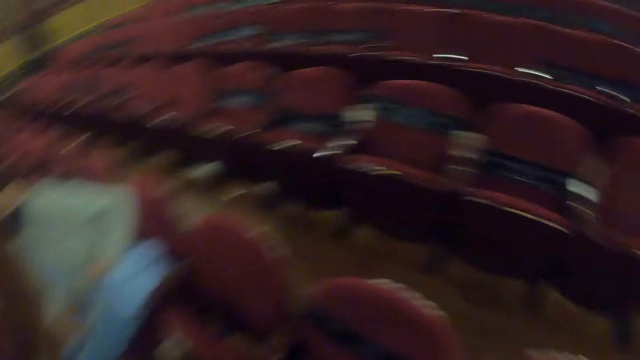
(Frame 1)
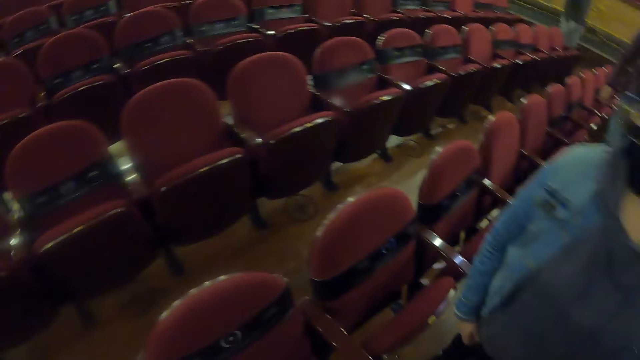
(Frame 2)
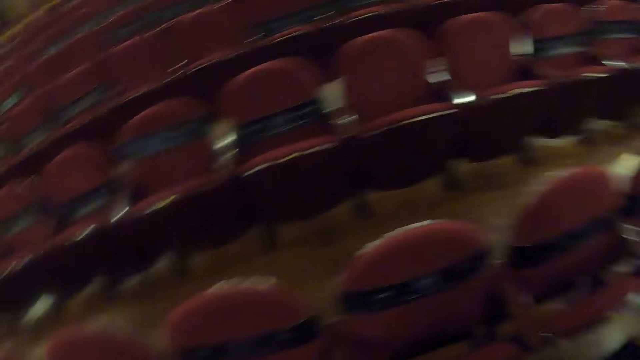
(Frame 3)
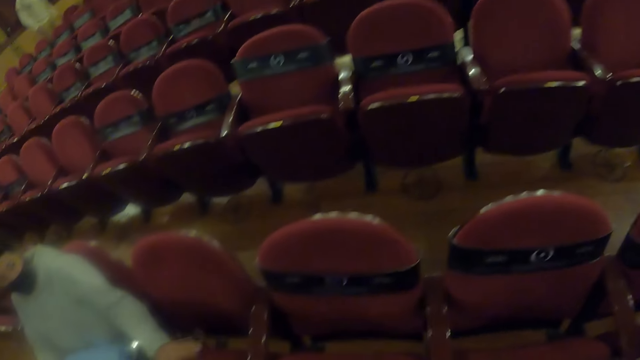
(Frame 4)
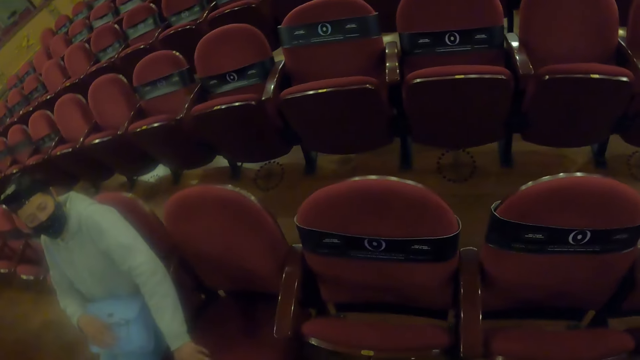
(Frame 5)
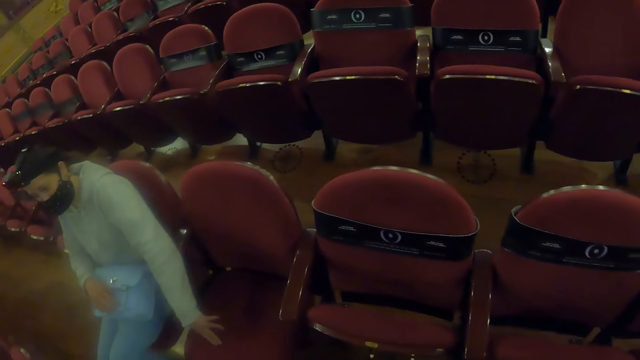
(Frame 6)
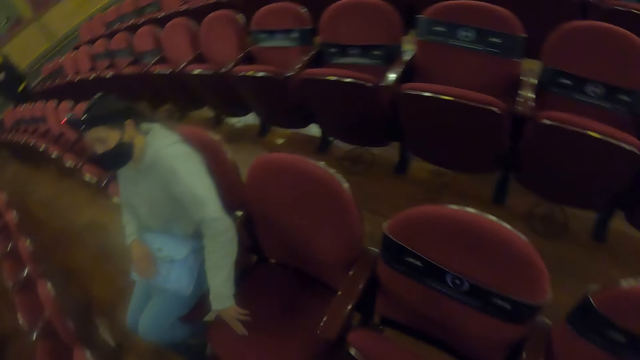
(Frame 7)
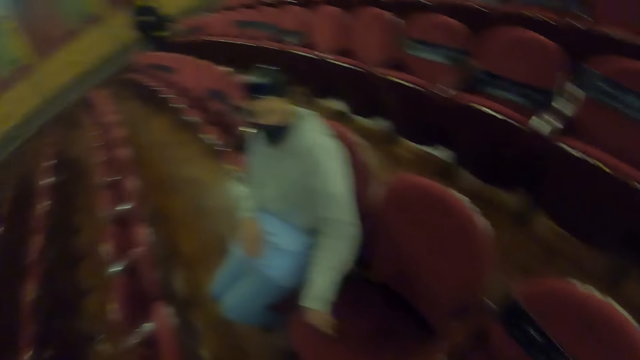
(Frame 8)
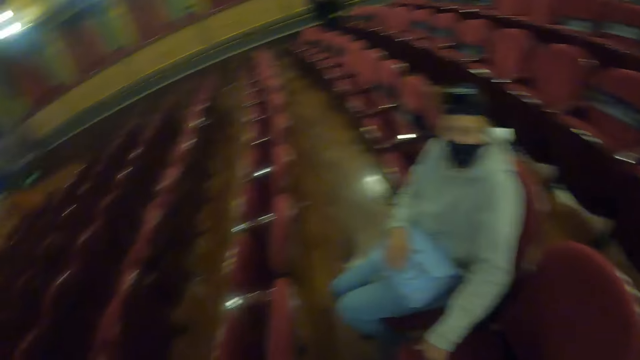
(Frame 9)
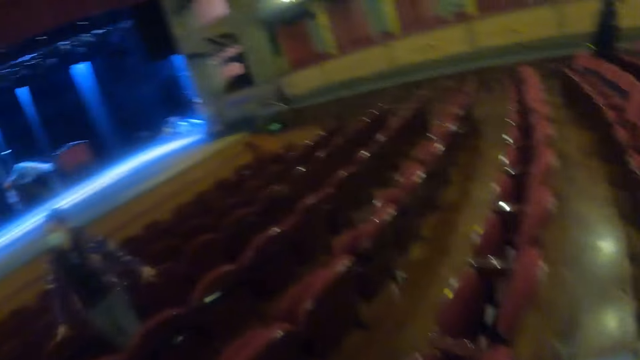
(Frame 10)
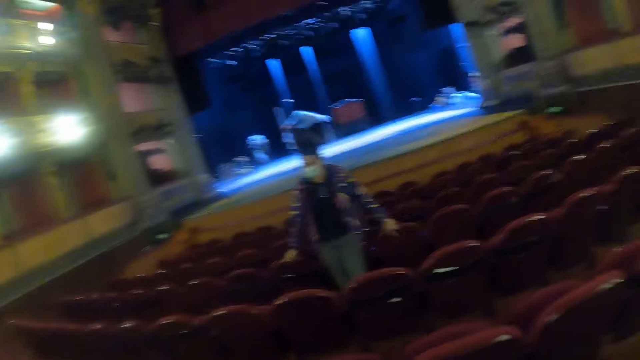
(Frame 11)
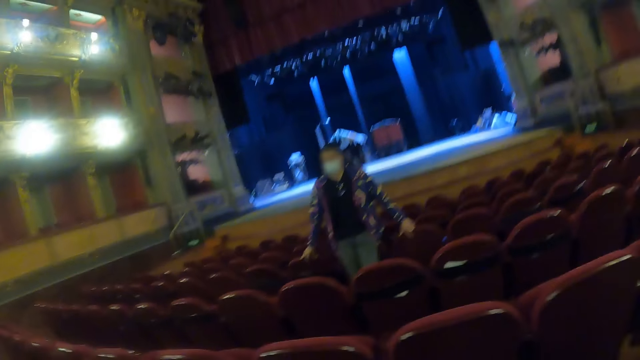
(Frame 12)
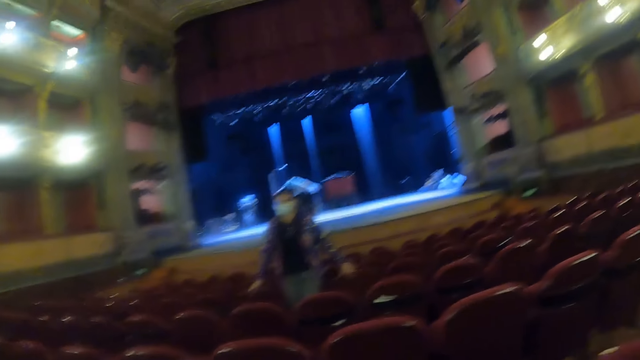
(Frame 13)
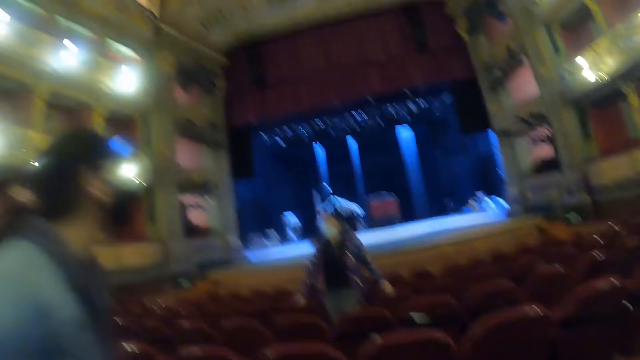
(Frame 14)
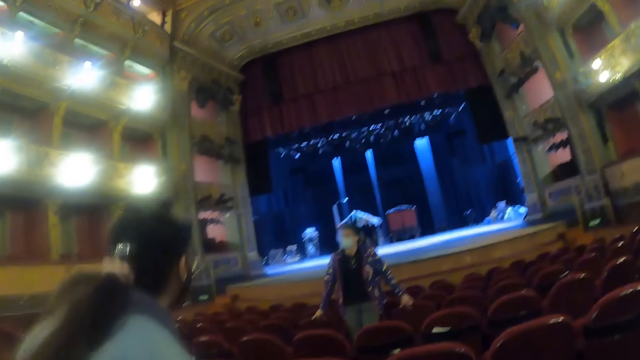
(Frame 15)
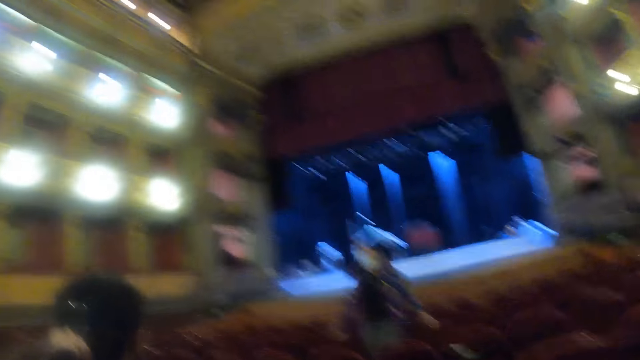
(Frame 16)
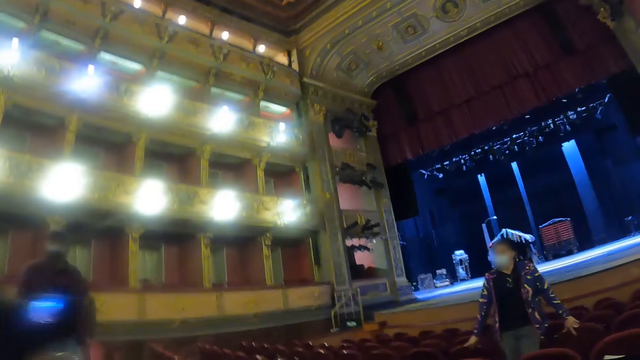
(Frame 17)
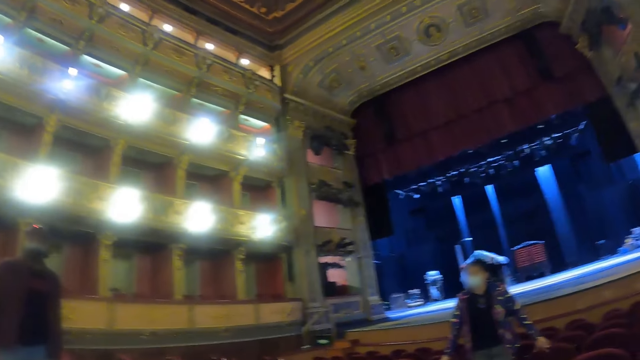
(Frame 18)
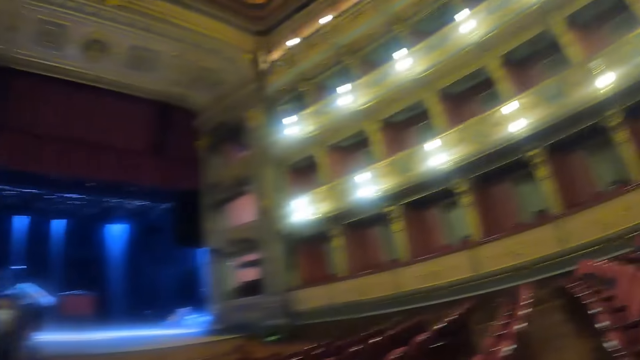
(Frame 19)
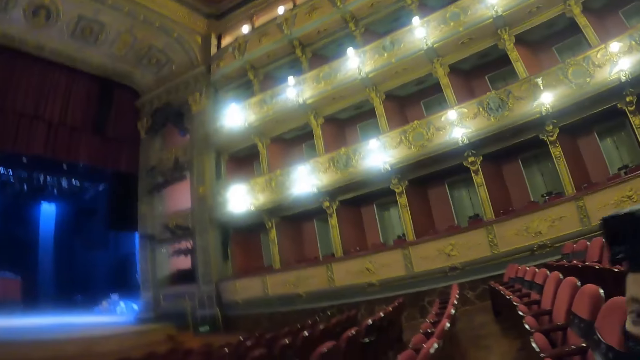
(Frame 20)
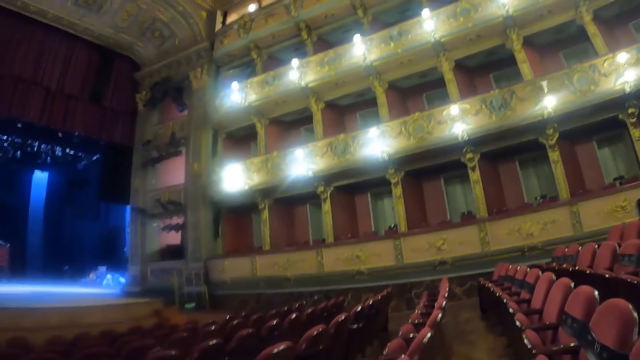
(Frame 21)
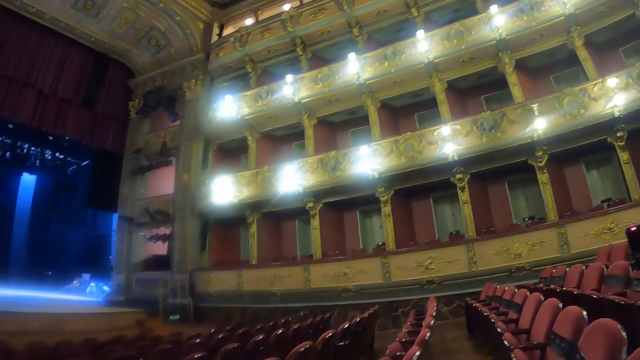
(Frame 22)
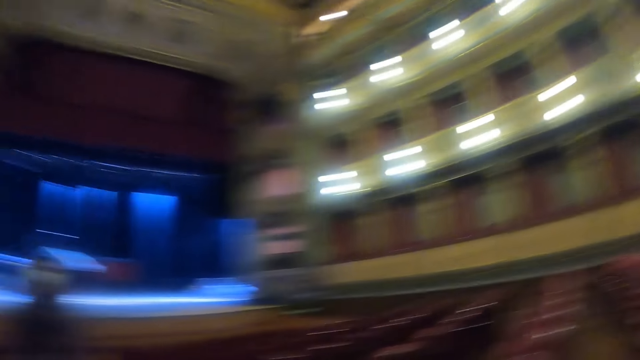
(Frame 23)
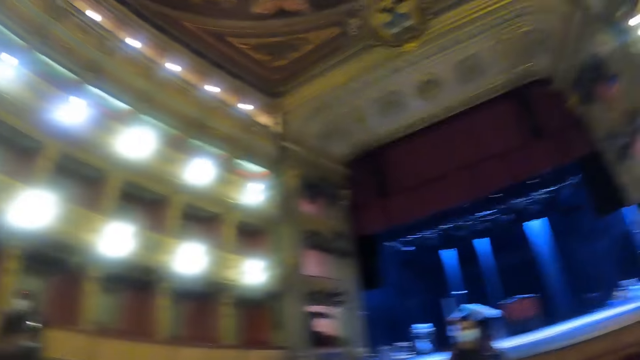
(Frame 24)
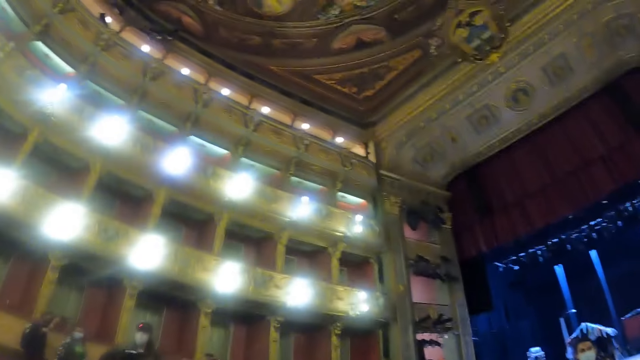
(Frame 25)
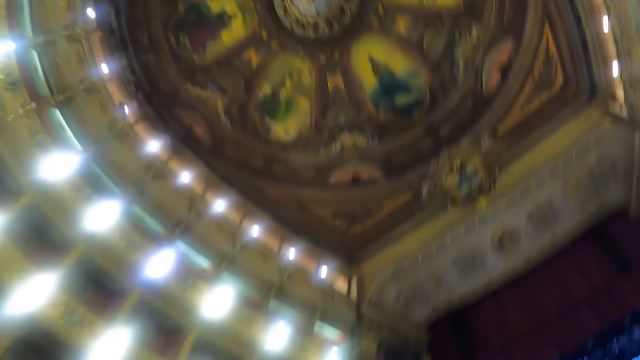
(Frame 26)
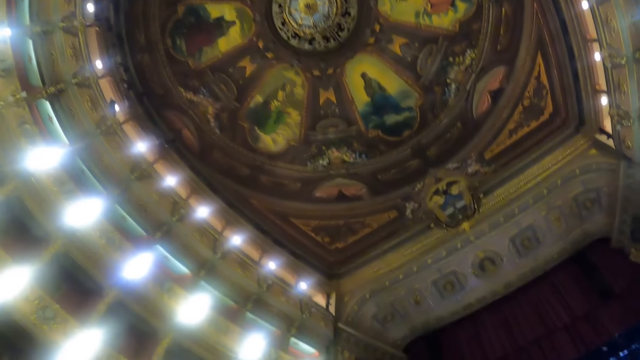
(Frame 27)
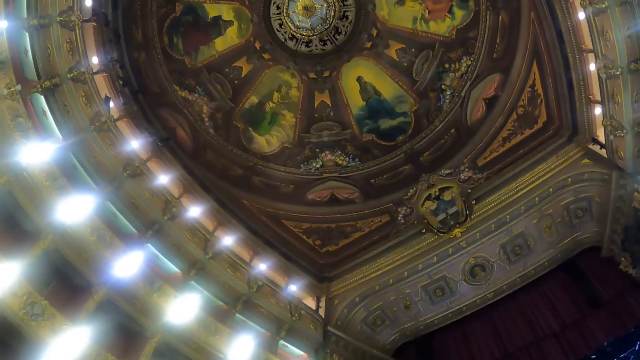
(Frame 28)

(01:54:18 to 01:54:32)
The camera wearer looks around. They sit down. They look around the room.

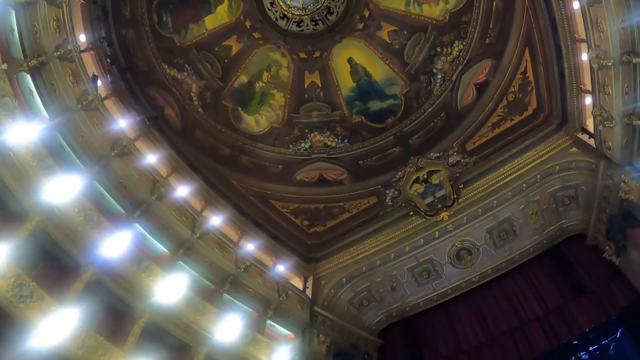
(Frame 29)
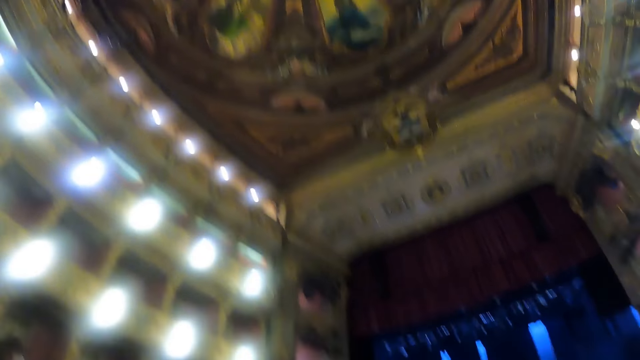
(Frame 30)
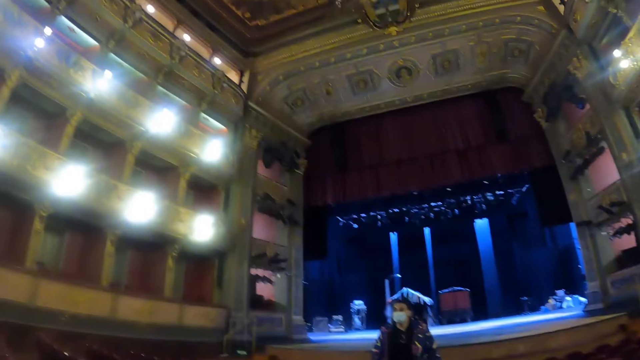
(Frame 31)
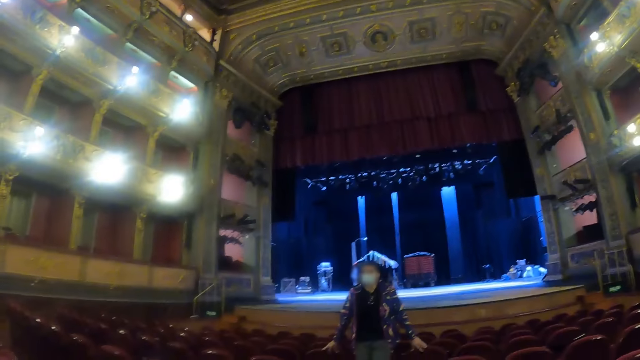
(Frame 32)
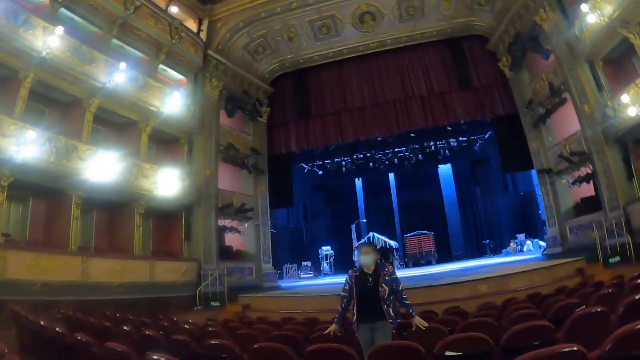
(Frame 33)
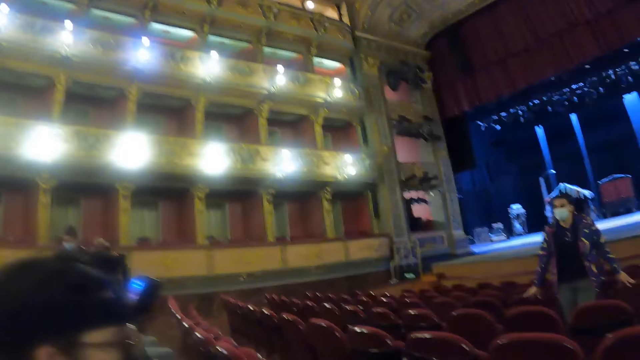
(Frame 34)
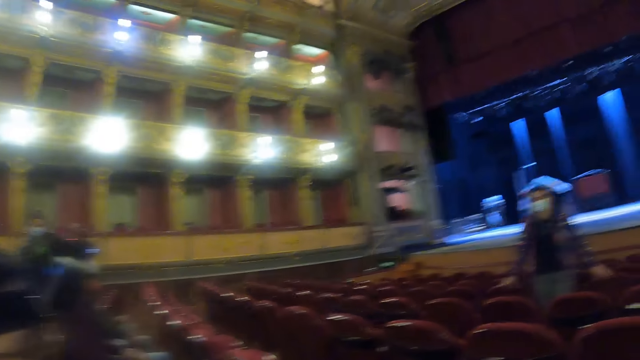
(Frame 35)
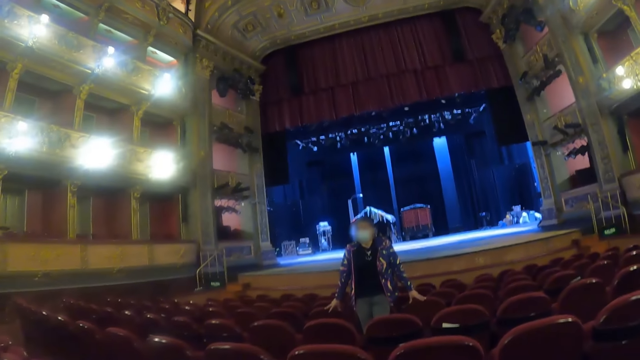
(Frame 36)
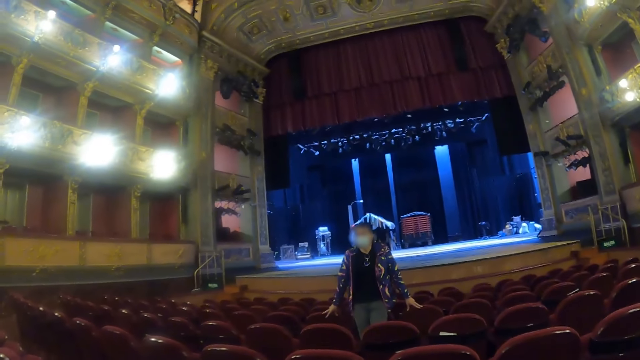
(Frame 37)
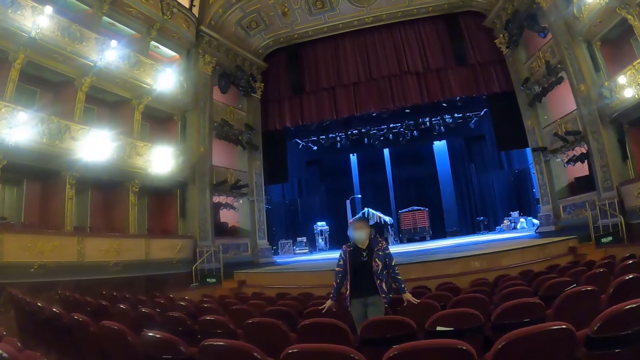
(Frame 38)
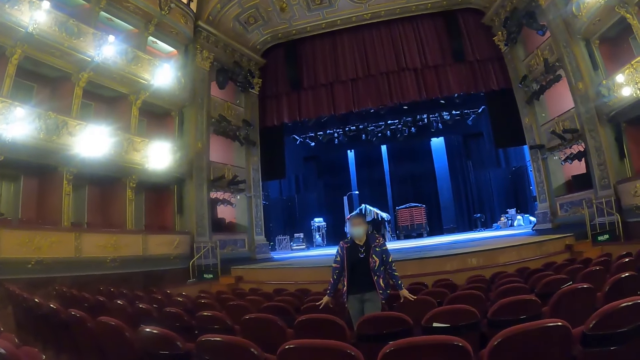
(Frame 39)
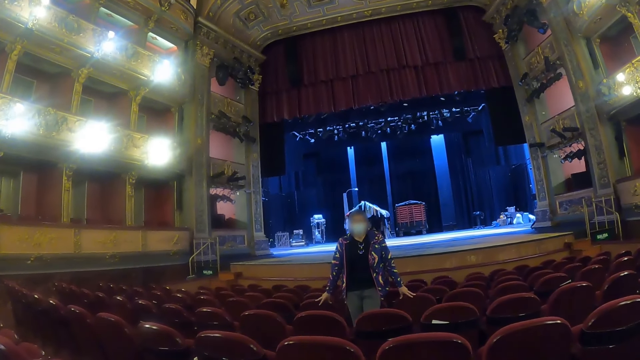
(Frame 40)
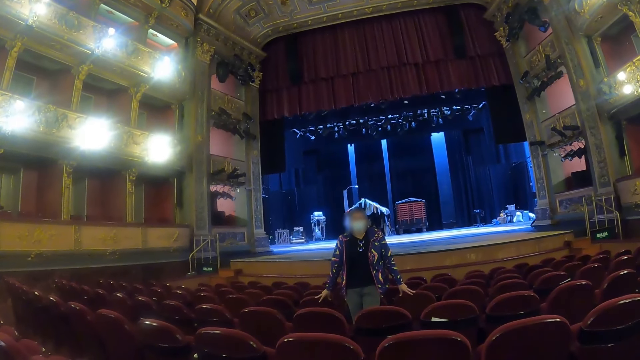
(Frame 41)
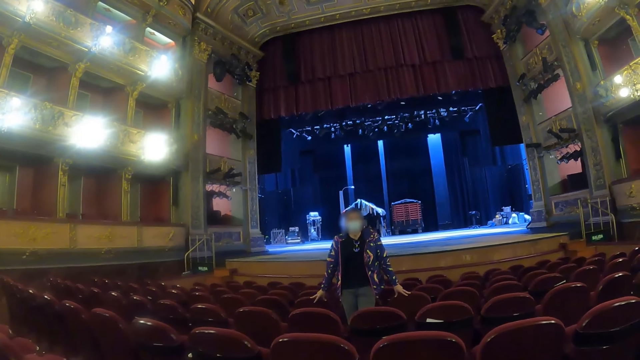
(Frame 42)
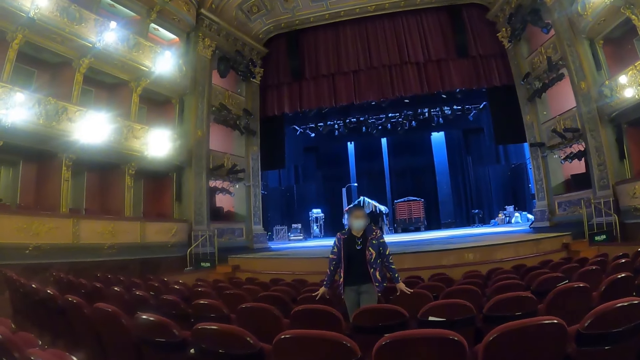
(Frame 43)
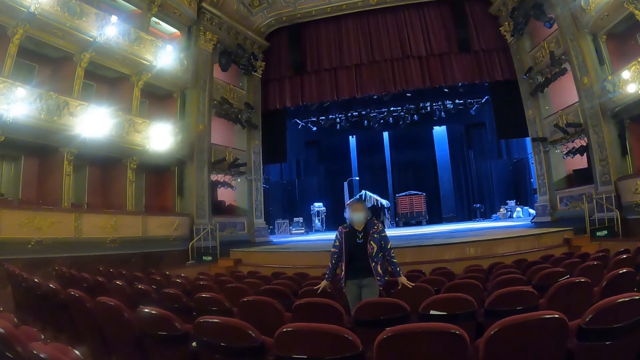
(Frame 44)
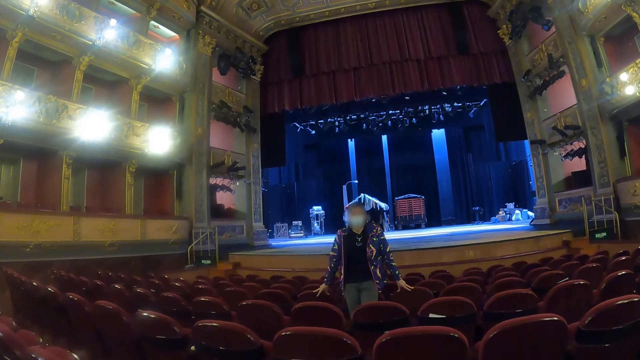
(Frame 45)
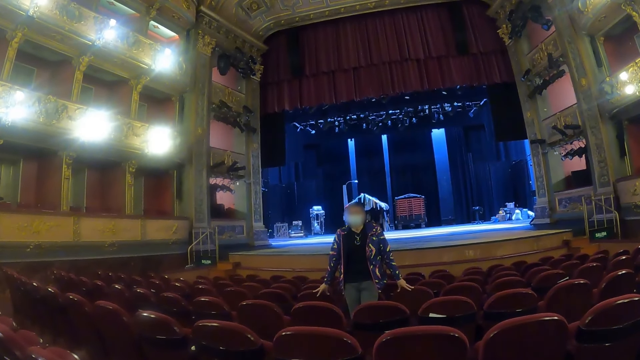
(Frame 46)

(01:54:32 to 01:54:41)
The camera wearer looks at a woman.
